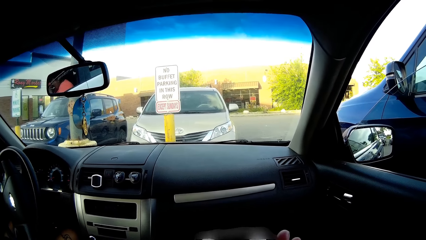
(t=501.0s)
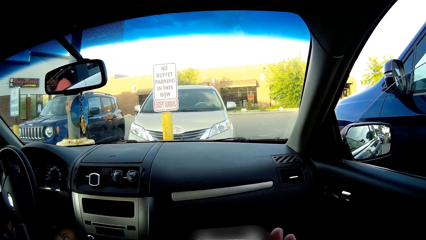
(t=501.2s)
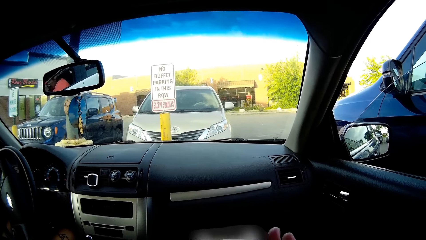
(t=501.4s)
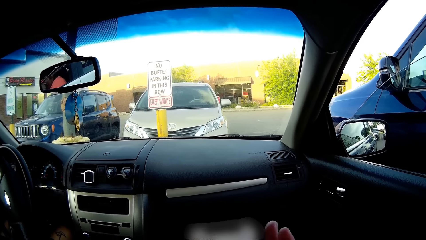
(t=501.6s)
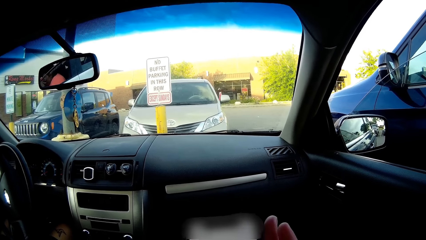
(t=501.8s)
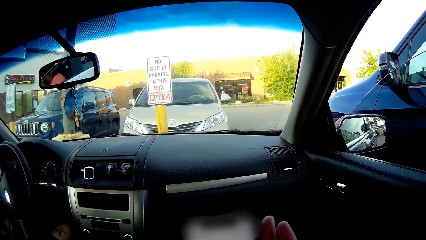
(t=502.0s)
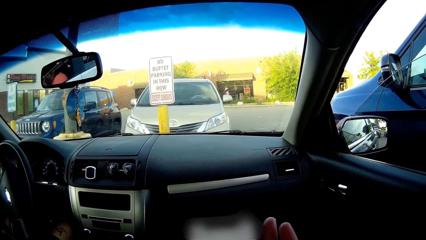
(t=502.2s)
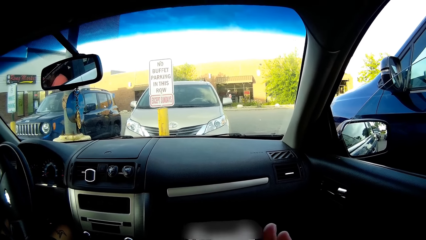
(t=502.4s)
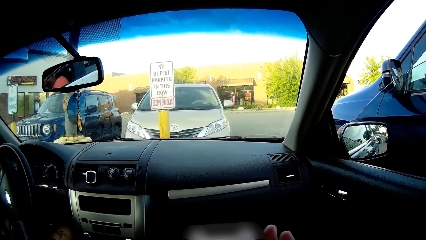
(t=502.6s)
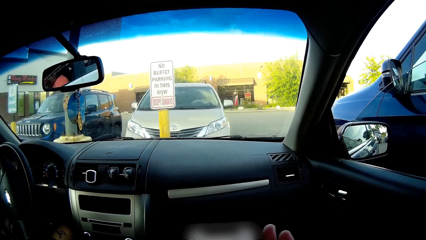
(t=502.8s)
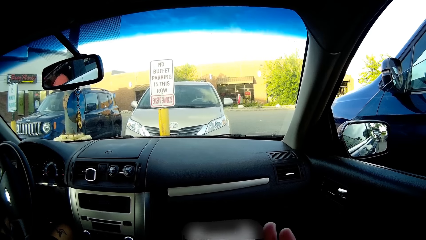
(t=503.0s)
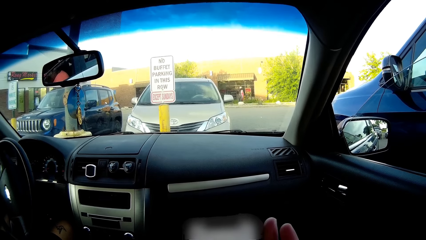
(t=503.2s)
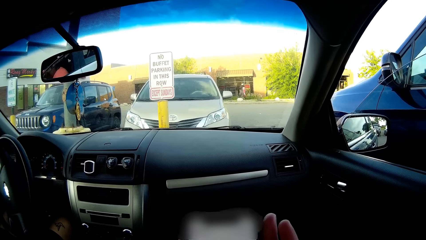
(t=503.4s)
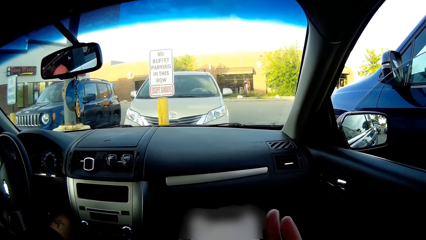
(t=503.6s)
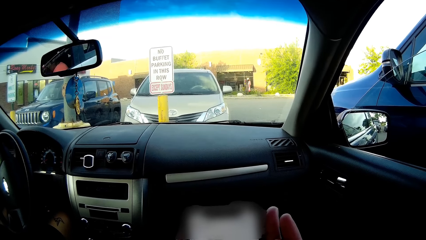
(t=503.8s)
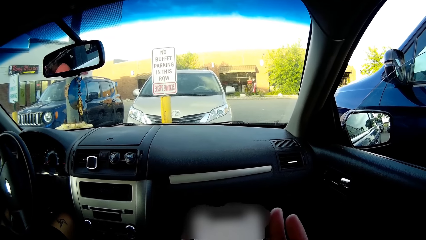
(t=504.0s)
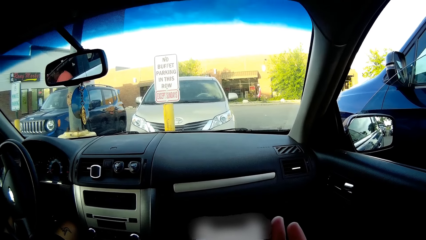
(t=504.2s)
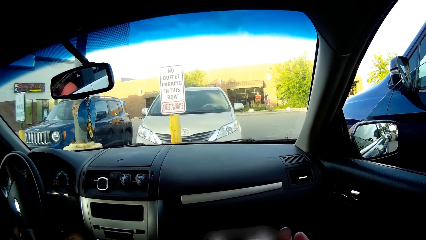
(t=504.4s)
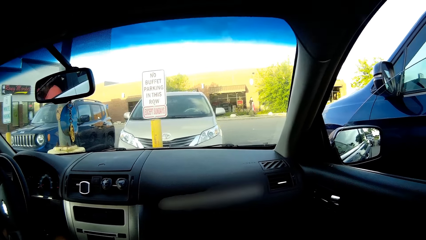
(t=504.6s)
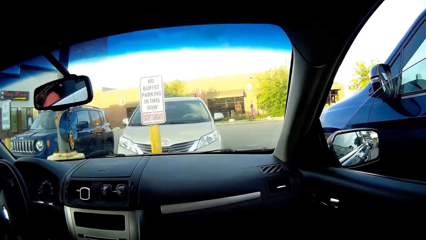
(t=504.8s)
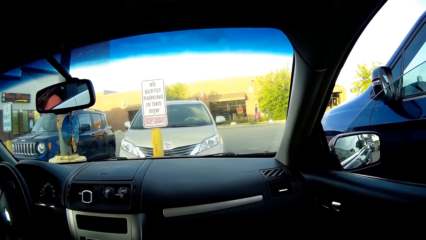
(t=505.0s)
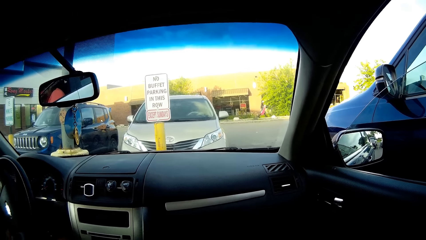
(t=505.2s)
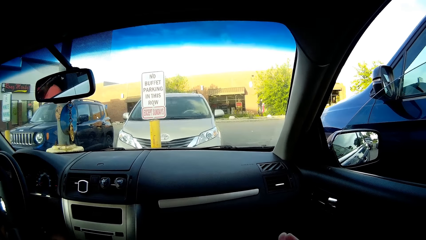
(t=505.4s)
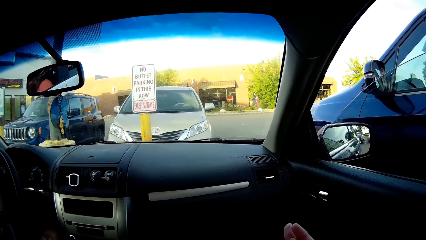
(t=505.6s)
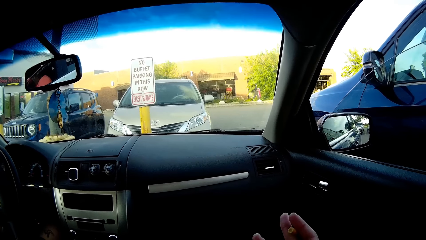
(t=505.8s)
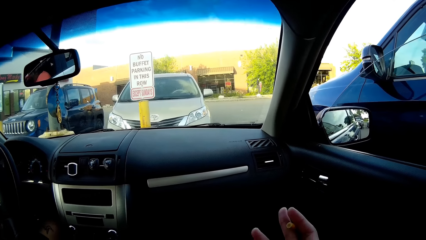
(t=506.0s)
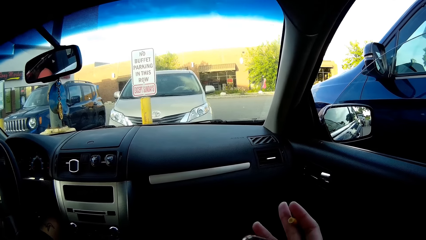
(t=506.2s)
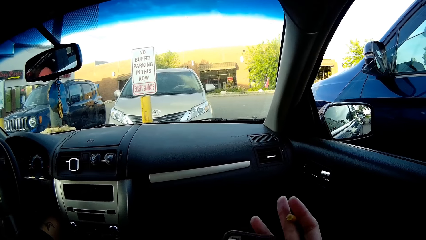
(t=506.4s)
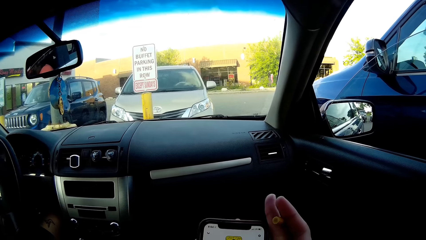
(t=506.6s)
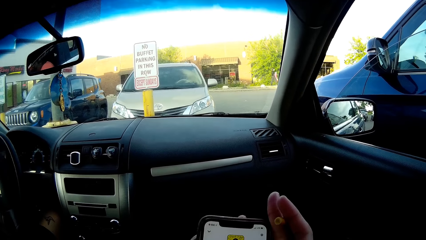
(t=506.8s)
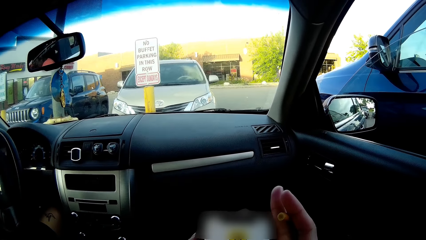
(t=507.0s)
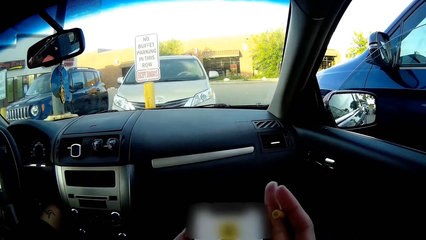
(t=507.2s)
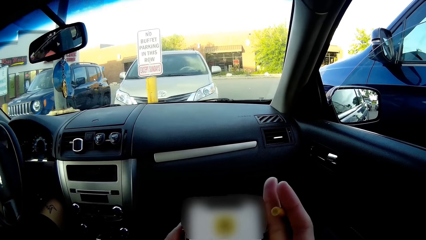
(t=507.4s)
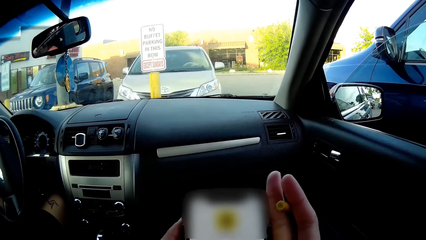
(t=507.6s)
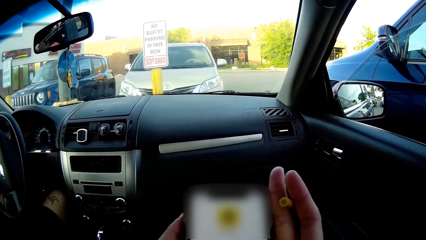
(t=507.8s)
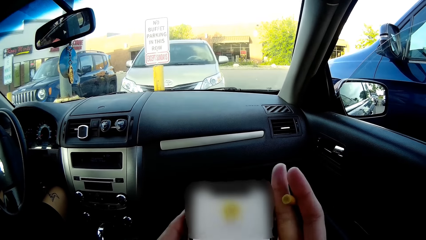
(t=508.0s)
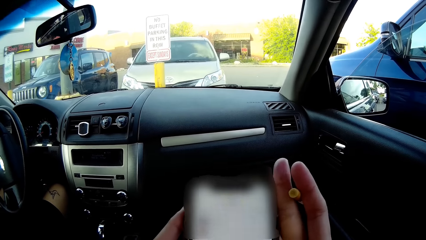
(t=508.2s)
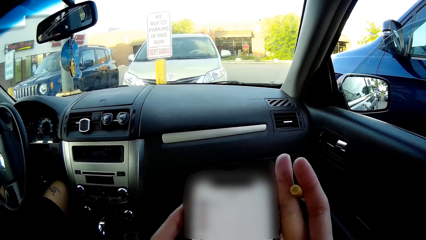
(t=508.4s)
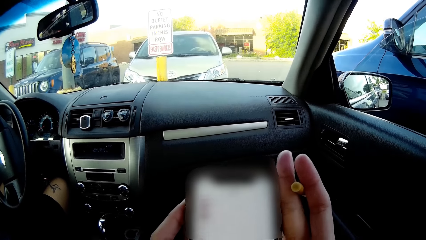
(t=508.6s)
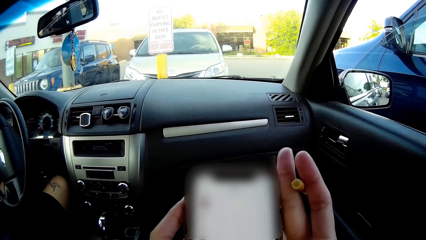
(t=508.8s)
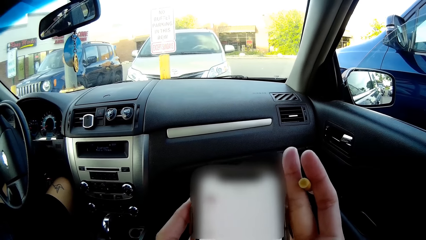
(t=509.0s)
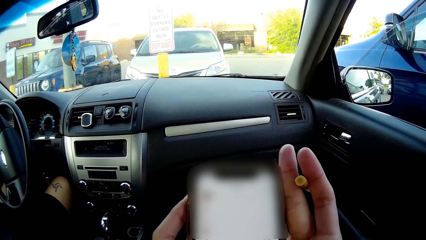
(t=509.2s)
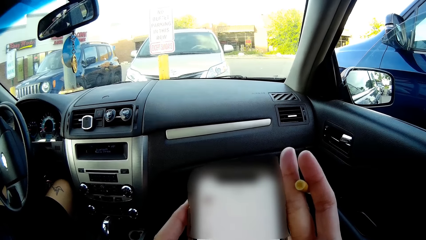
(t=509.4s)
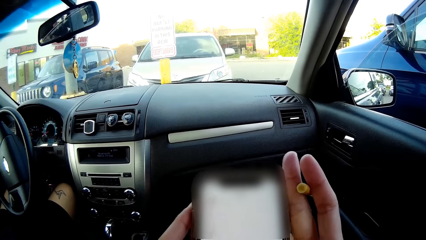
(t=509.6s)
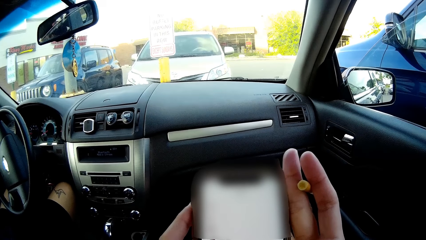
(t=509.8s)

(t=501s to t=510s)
A man talks to the camera wearer. The camera wearer talks to the man. They dial the cellphone.

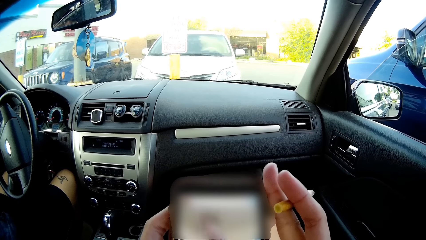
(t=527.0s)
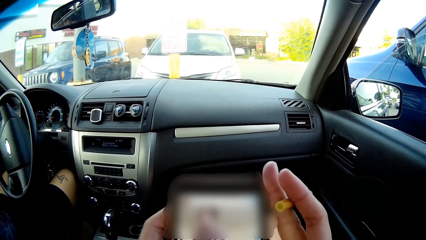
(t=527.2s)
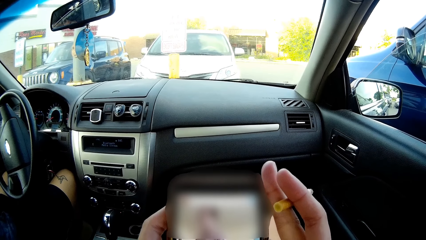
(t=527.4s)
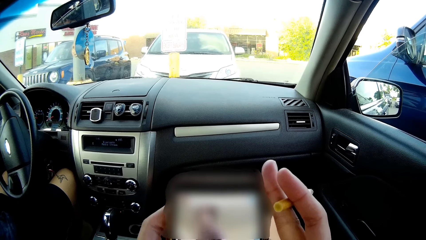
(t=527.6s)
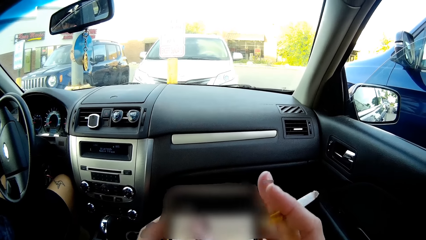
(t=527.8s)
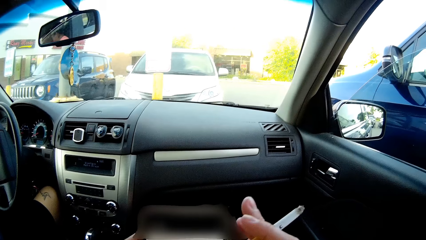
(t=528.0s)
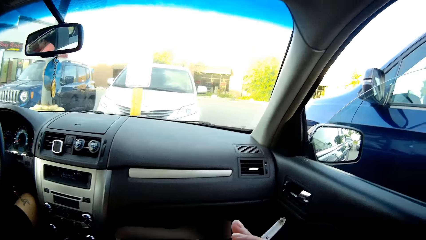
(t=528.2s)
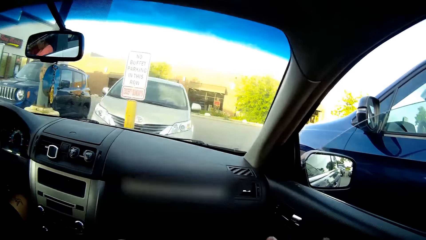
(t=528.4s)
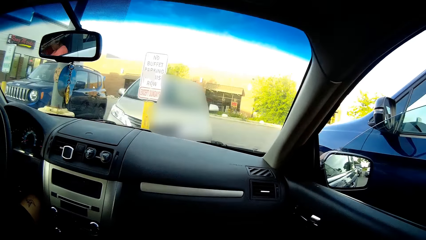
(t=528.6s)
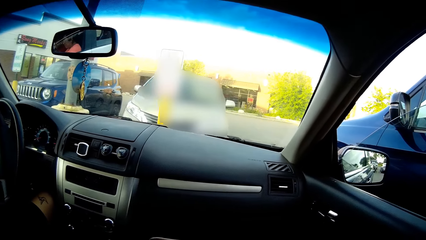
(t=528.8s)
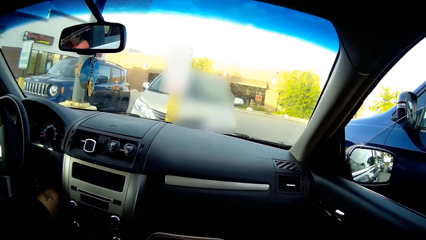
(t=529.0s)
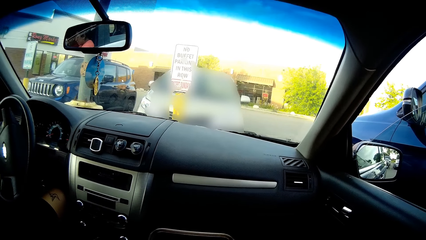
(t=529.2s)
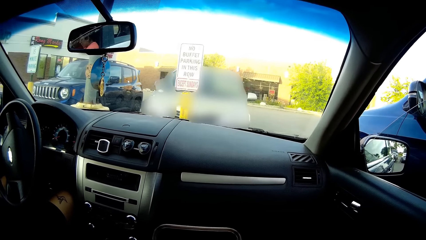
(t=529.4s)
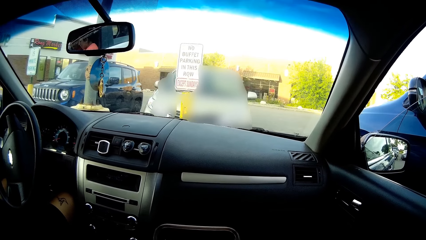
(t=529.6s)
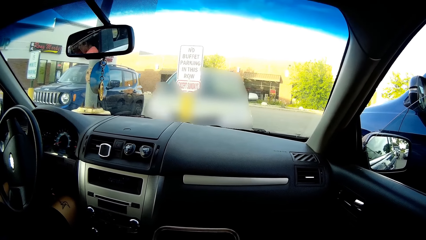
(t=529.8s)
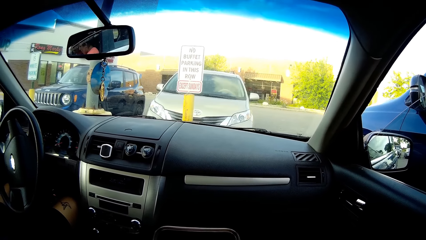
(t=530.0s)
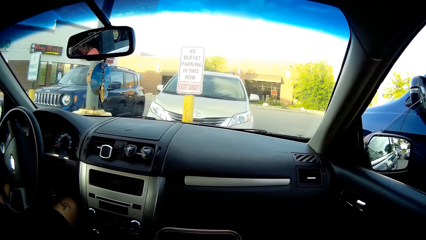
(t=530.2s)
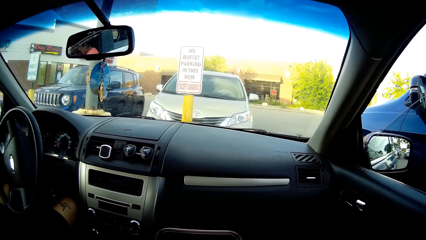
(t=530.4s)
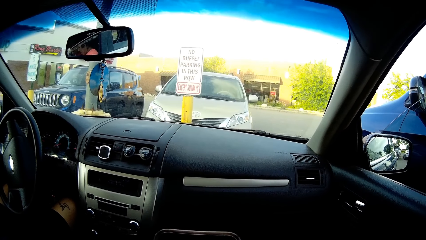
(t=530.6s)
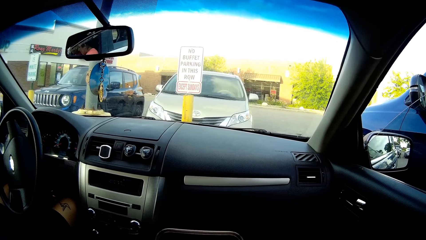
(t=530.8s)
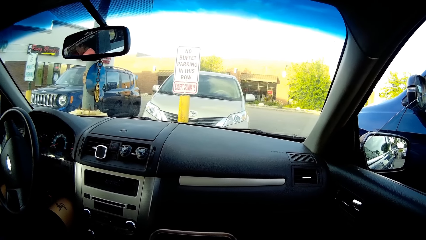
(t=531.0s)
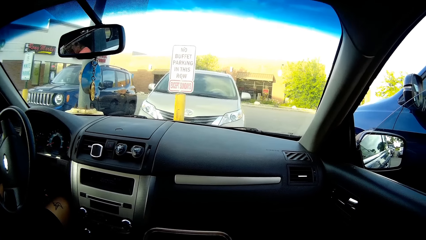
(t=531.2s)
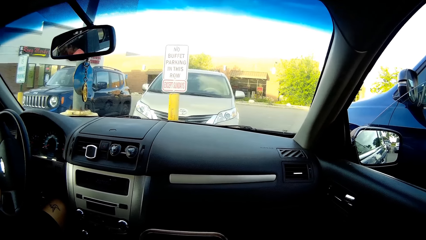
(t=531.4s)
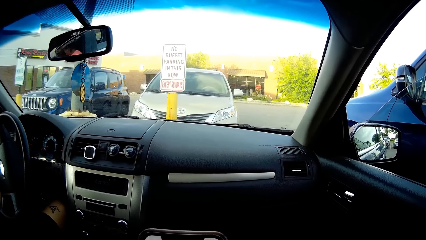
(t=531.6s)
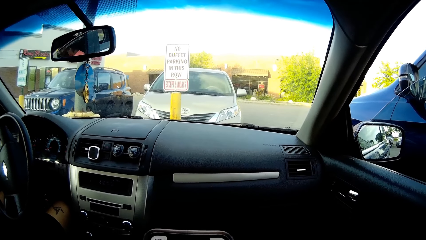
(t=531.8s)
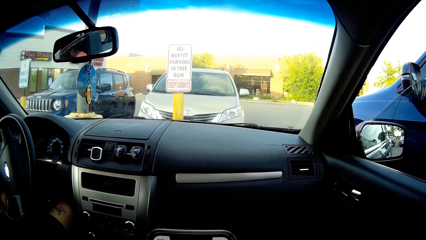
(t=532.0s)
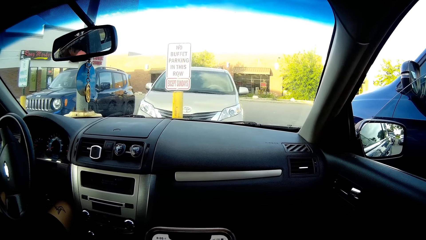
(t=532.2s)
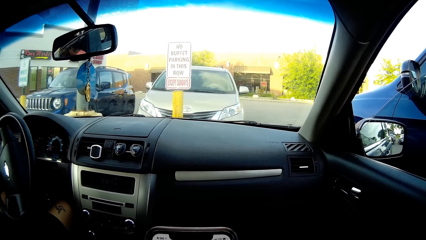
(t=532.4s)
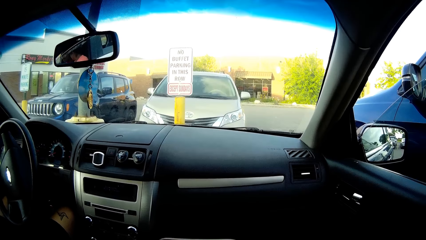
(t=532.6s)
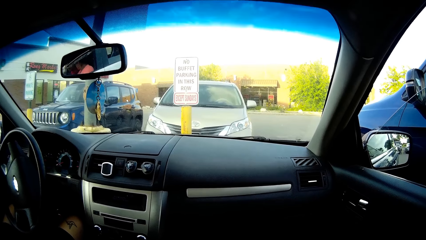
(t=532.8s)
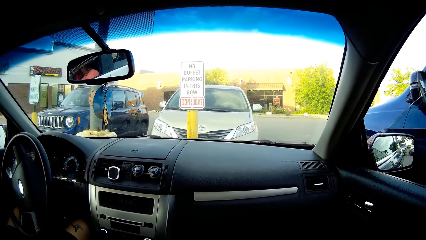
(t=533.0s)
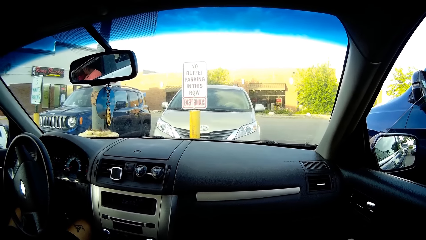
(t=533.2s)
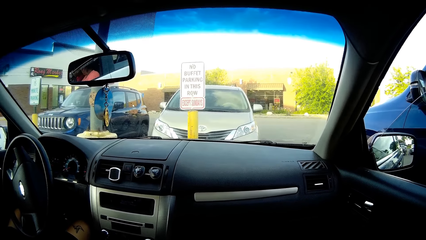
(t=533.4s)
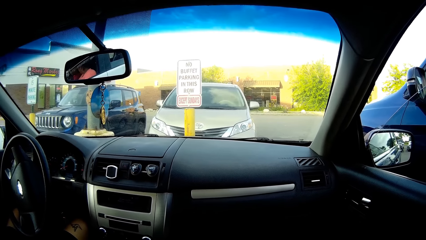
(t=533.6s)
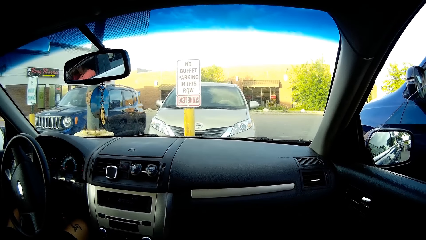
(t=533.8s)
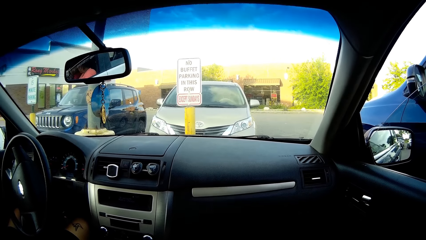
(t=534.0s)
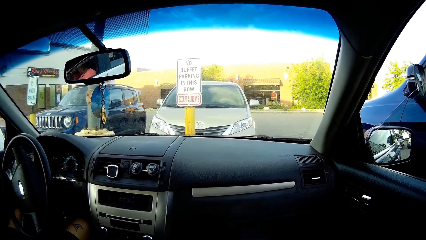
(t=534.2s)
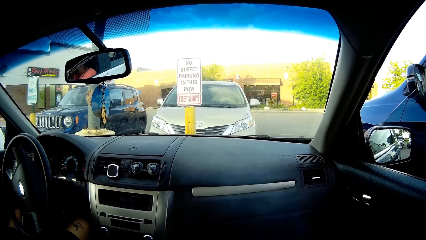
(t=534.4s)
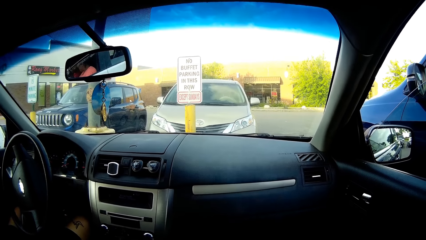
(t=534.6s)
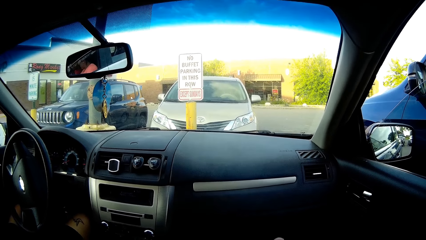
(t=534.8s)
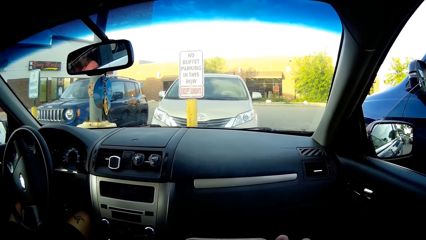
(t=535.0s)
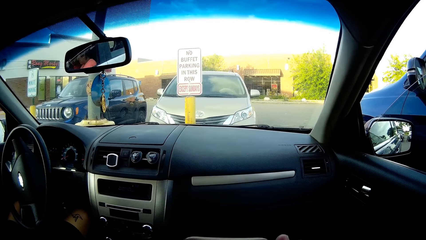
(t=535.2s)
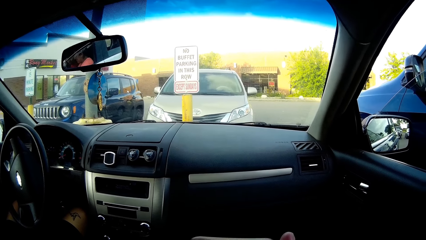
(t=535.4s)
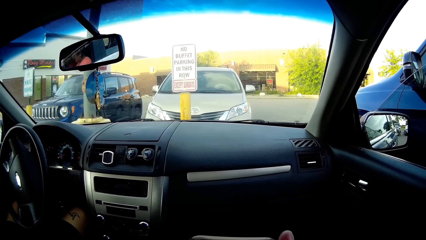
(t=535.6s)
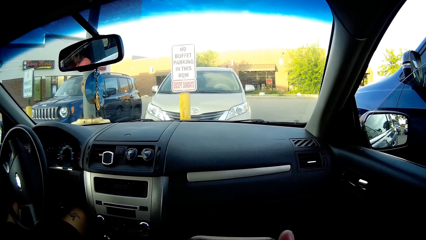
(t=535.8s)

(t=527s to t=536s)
The camera wearer looks around.
